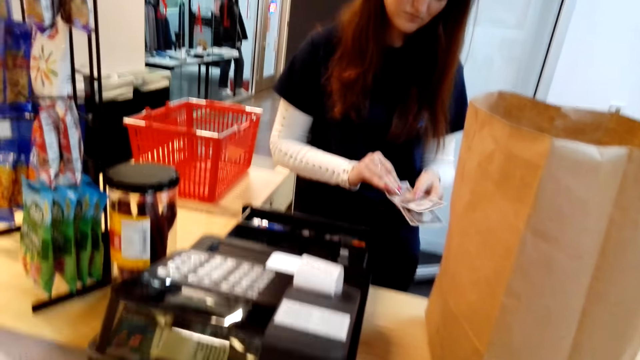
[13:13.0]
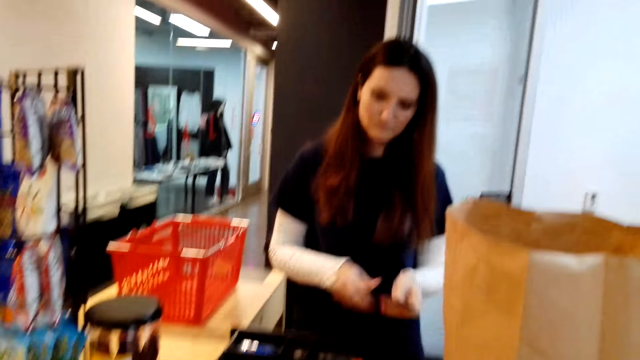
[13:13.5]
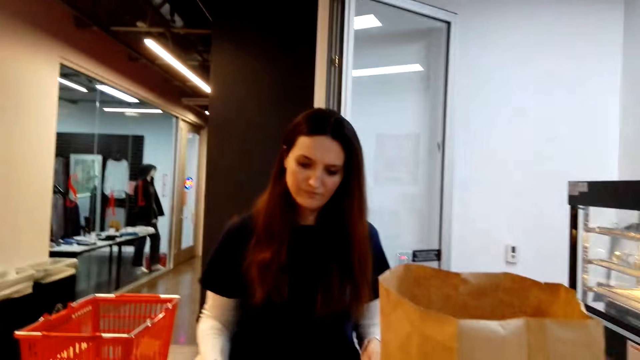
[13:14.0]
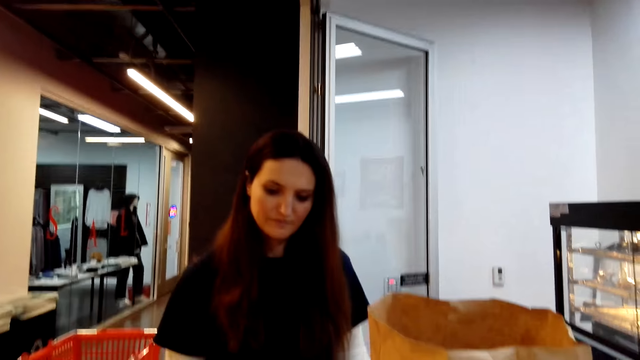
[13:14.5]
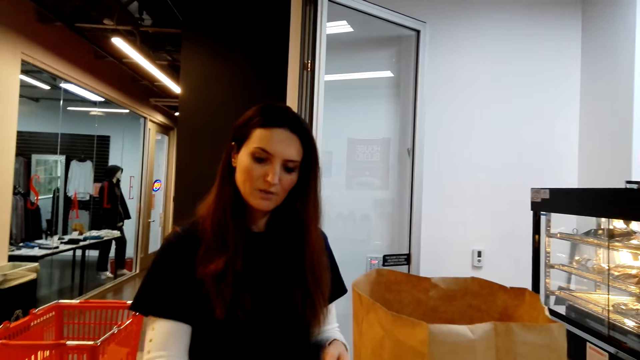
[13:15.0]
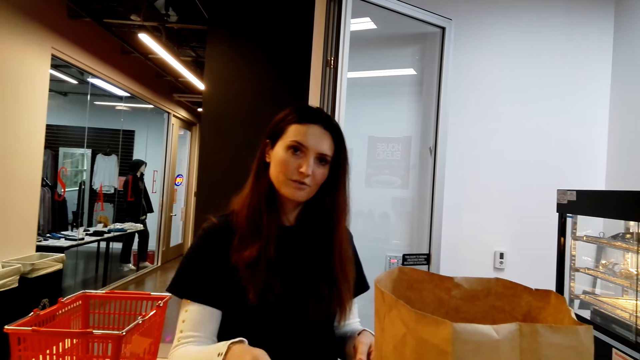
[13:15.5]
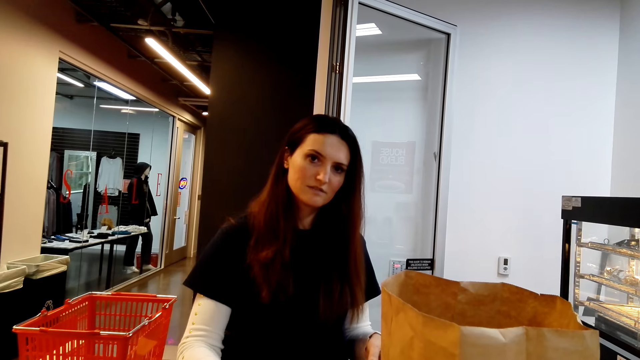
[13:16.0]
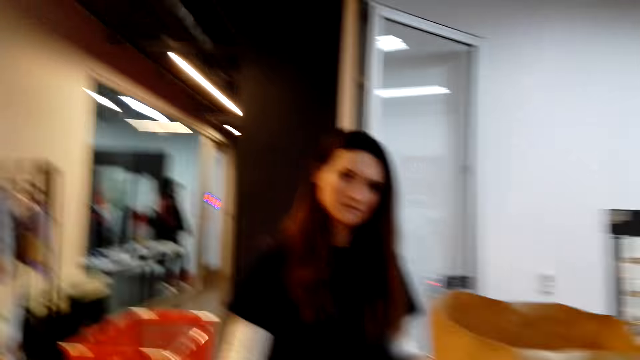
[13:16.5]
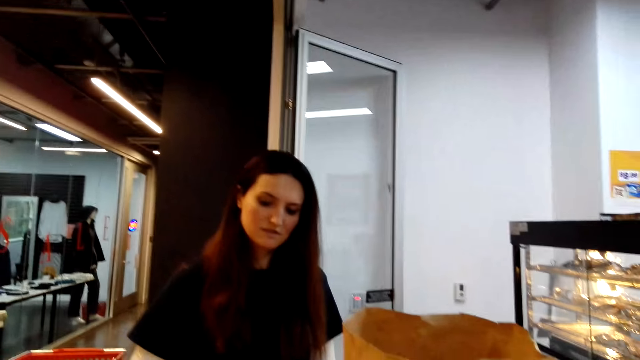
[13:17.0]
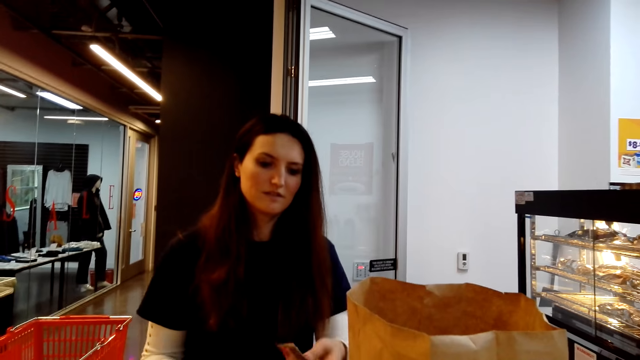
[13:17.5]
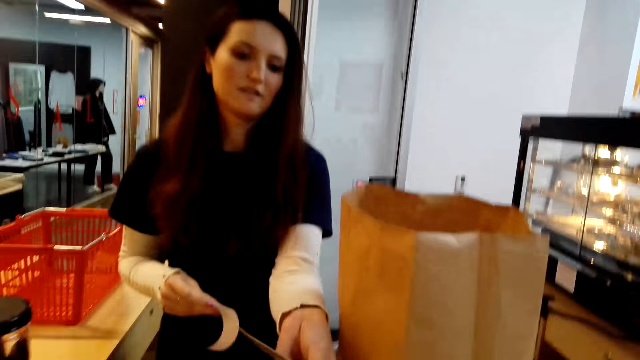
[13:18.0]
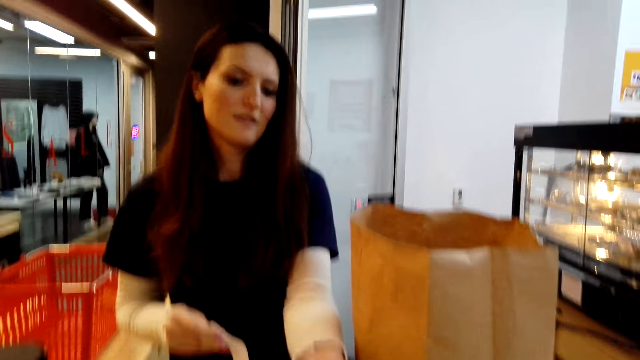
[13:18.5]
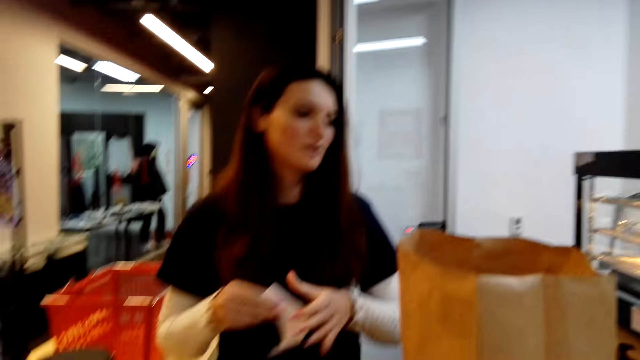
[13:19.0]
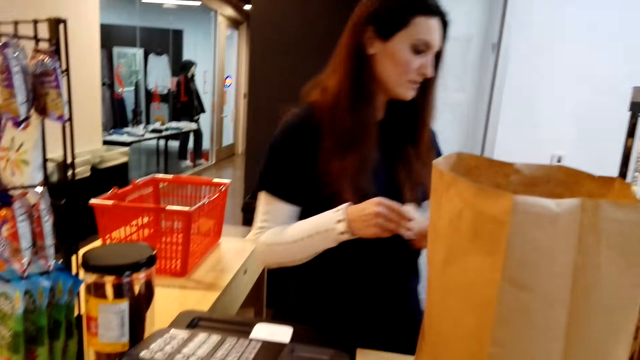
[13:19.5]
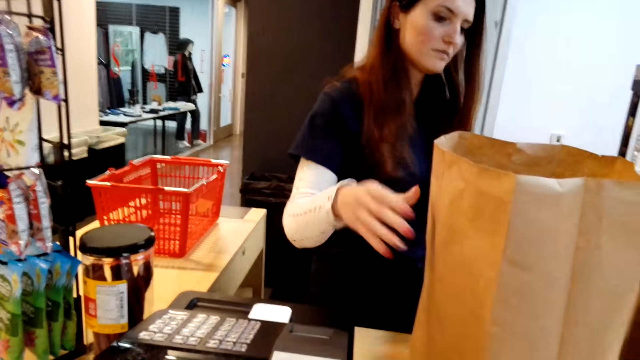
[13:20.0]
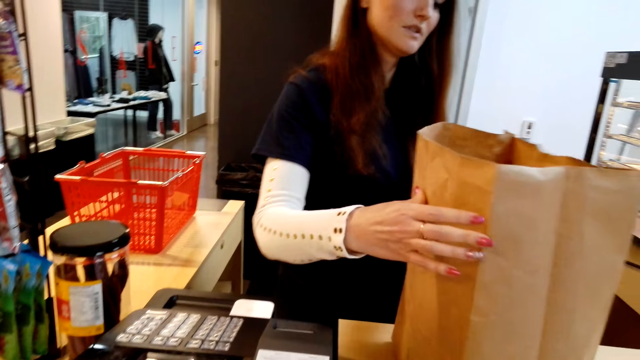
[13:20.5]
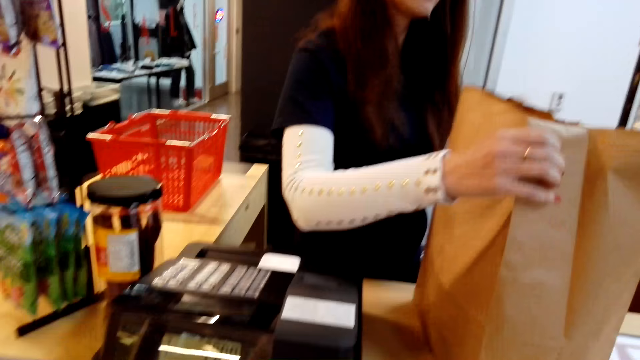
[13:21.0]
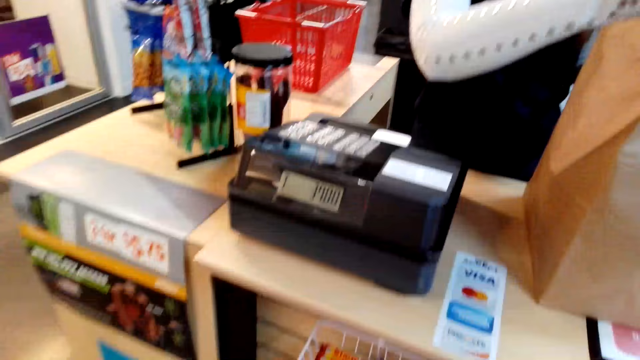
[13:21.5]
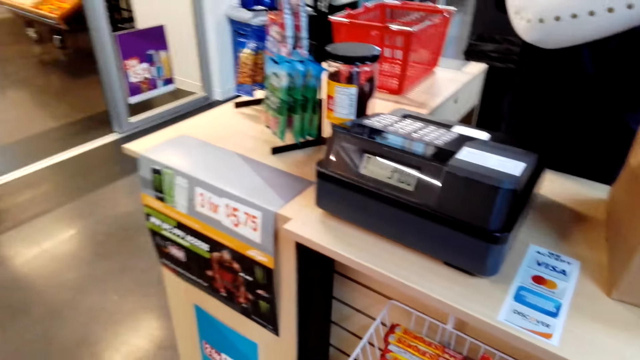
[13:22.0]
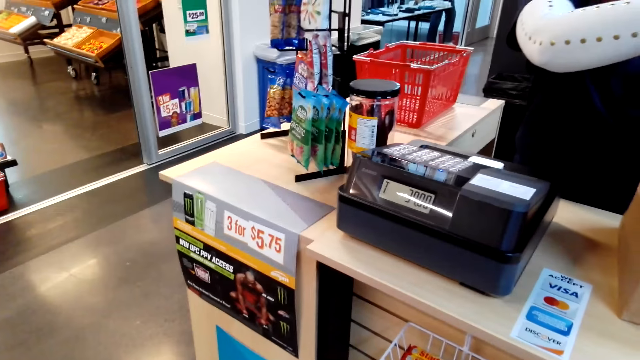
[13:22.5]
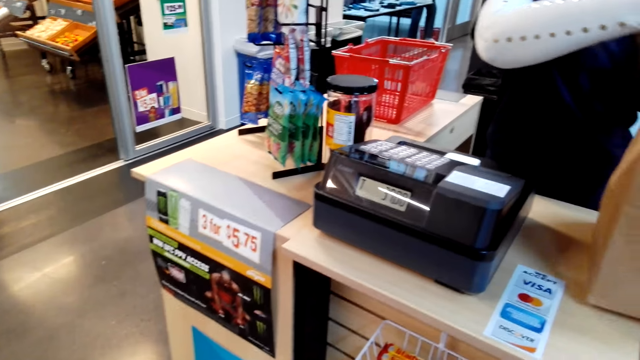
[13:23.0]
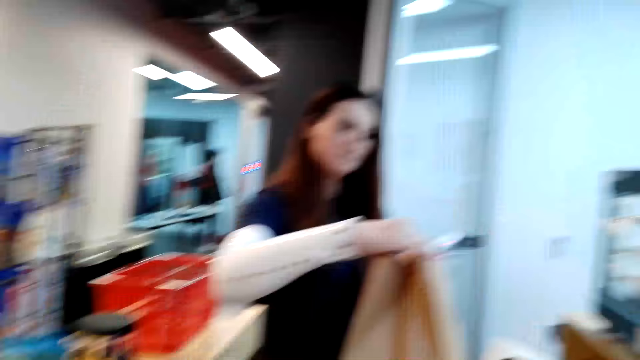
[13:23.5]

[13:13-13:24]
A cashier gives the camera wearer her cash balance. The cashier closes the shopping bag.

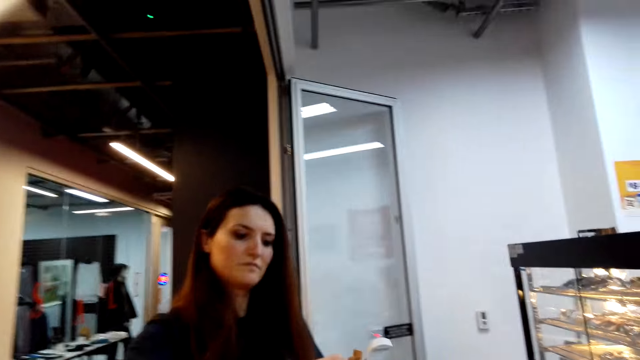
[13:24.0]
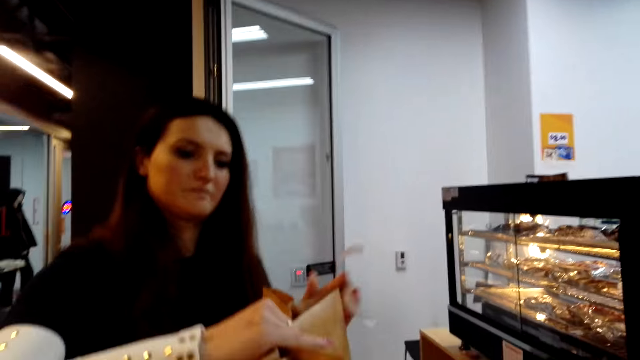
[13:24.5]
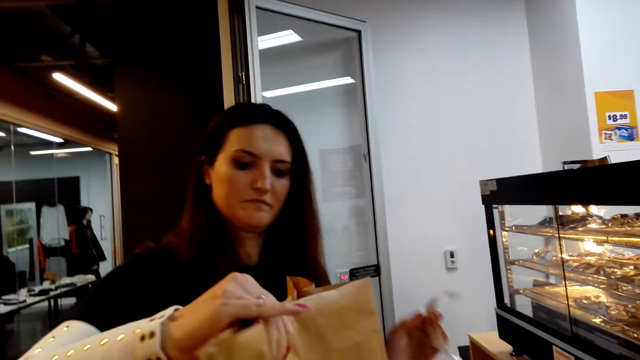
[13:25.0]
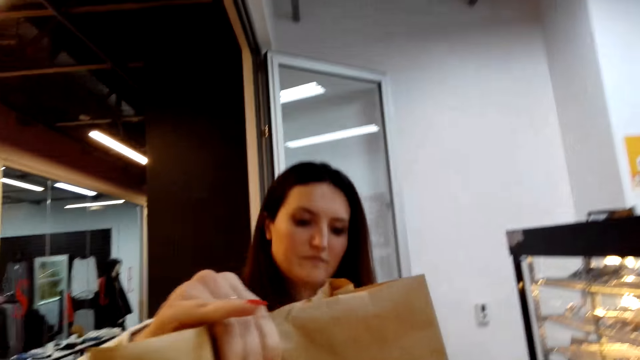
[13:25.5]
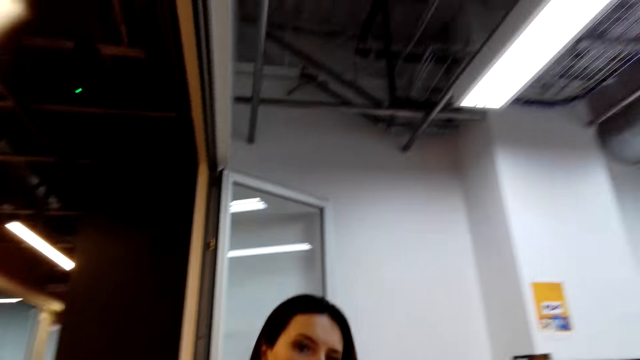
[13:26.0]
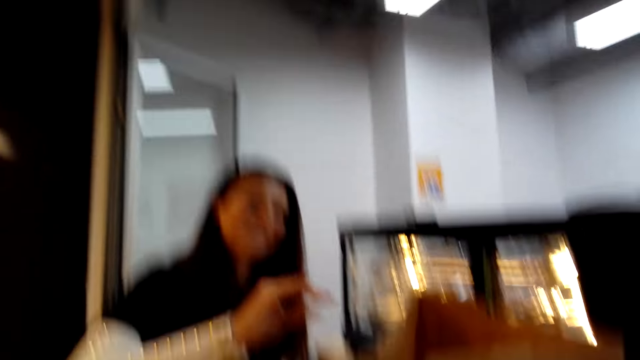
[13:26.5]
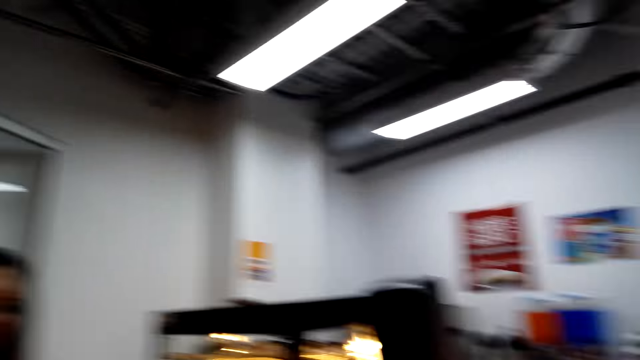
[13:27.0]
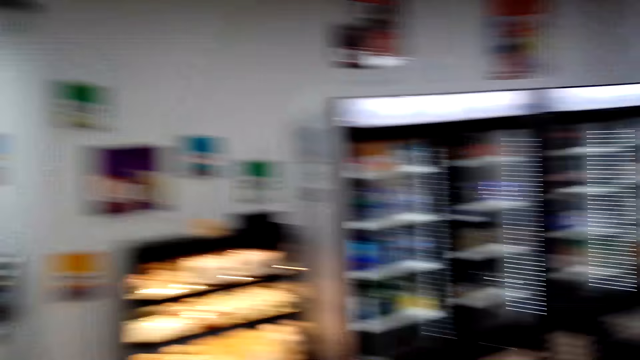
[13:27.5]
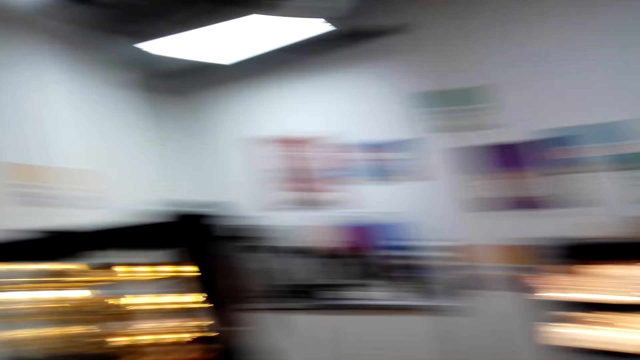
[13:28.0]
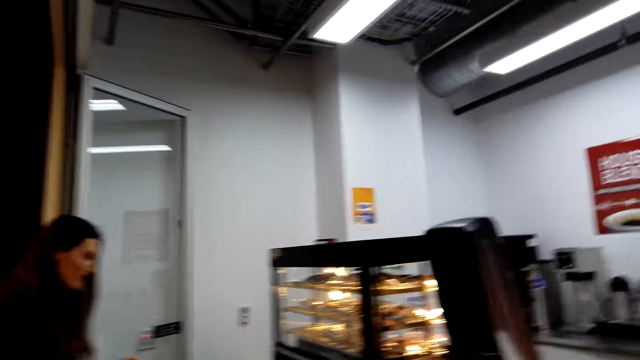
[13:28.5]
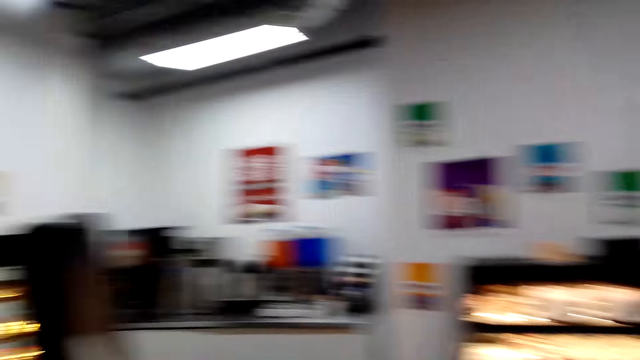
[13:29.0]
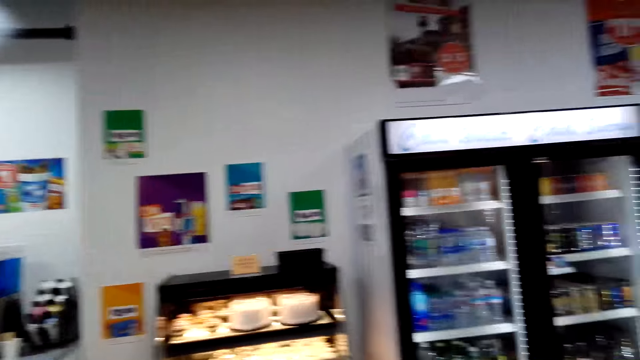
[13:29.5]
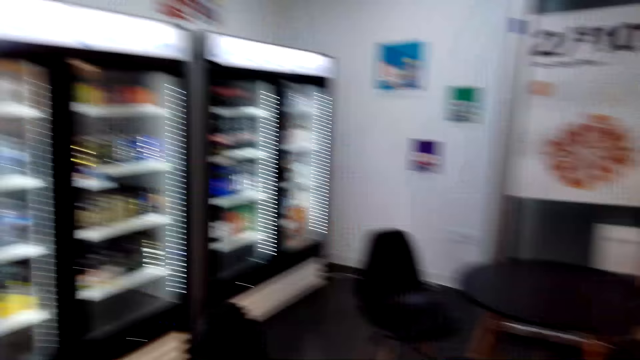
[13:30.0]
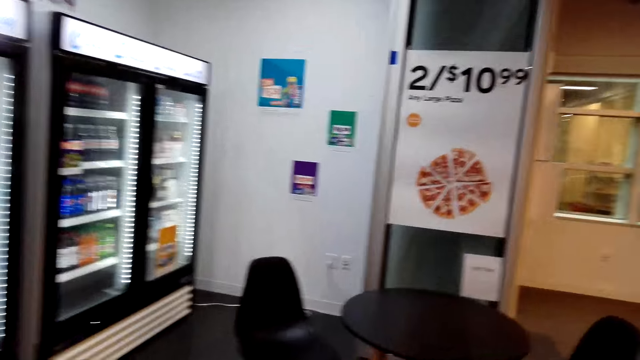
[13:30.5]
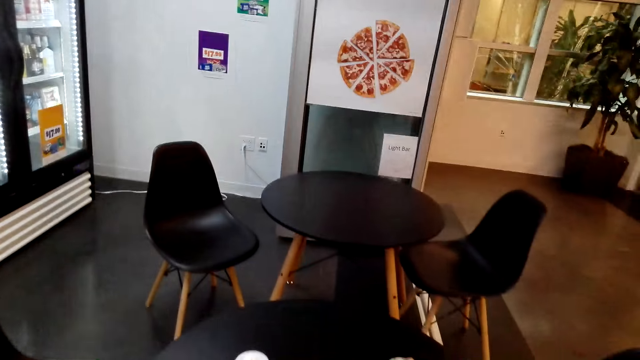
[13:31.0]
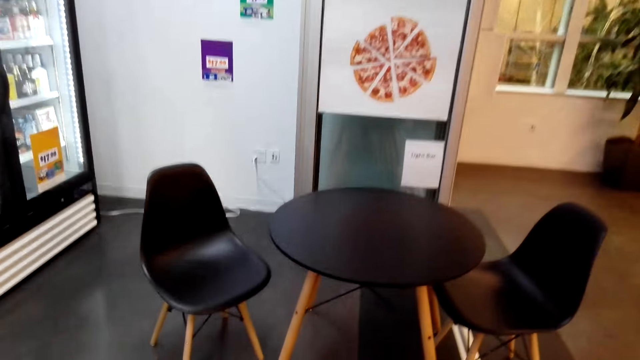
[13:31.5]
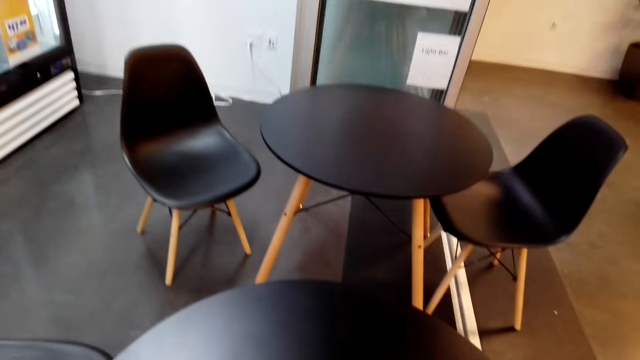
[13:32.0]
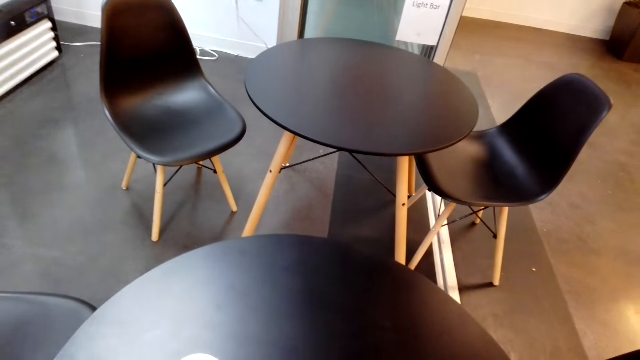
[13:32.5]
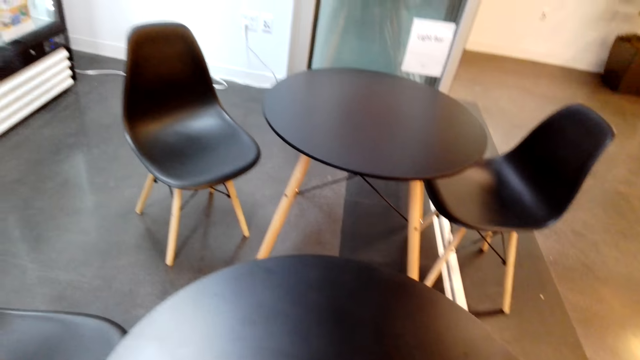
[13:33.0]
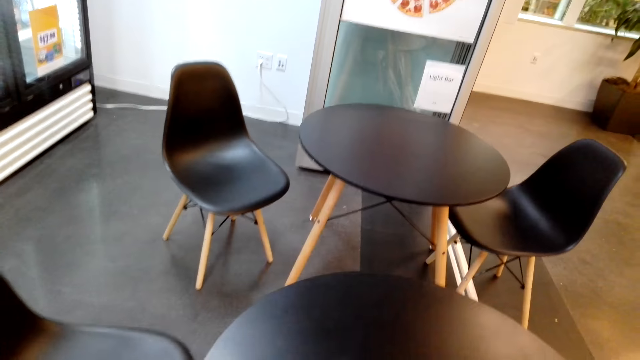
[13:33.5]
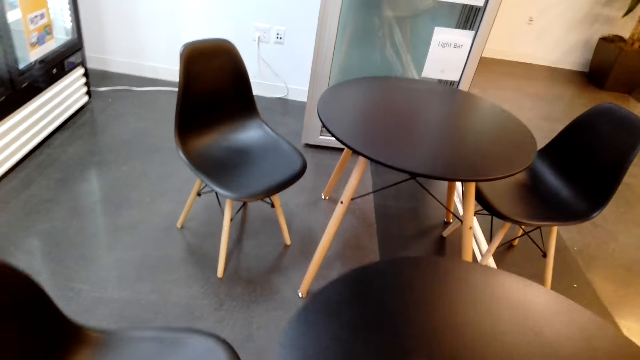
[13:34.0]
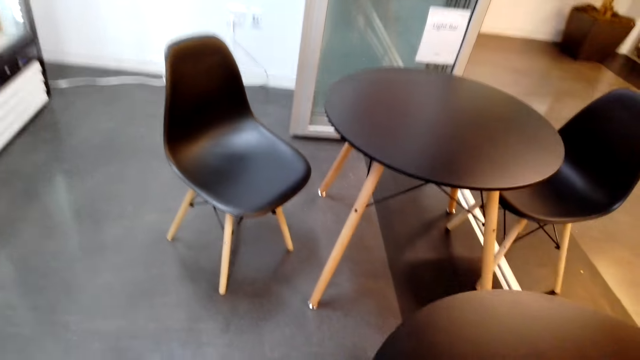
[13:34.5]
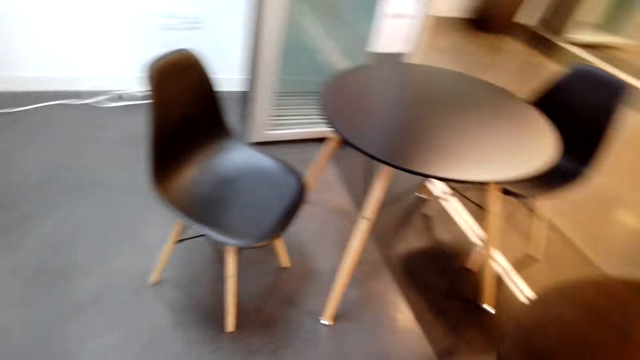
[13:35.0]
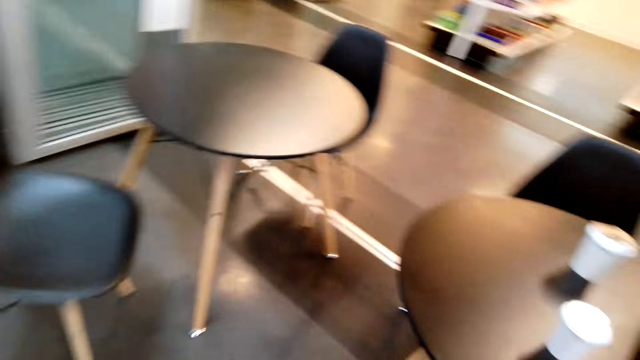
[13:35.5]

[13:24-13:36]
A cashier hands over the shopping to the camera wearer. The camera wearer looks around the supermarket.
